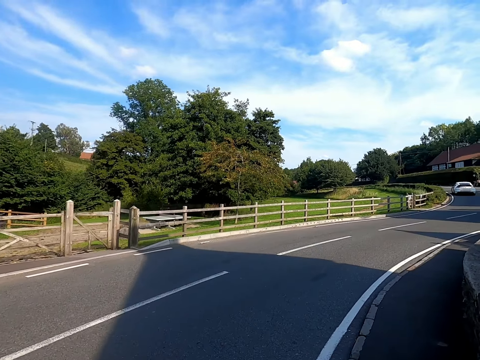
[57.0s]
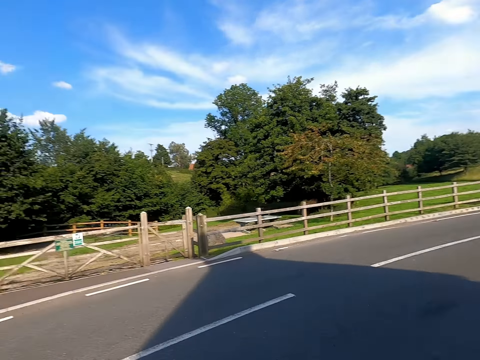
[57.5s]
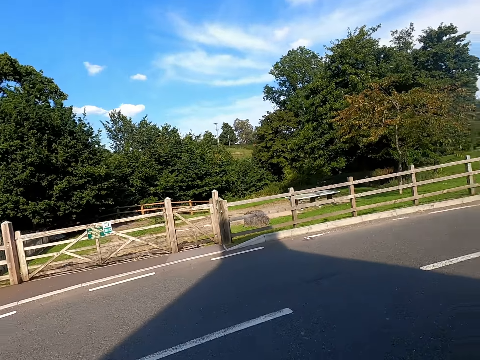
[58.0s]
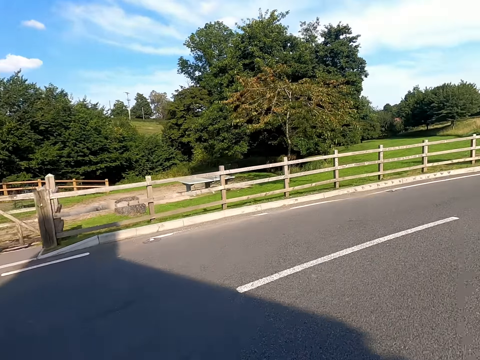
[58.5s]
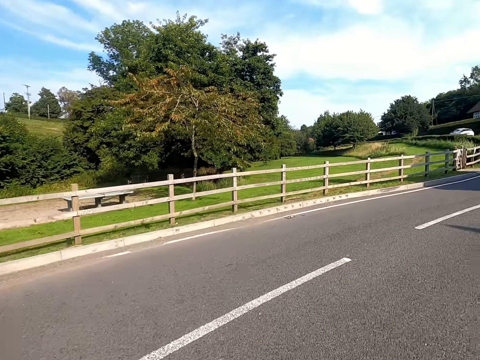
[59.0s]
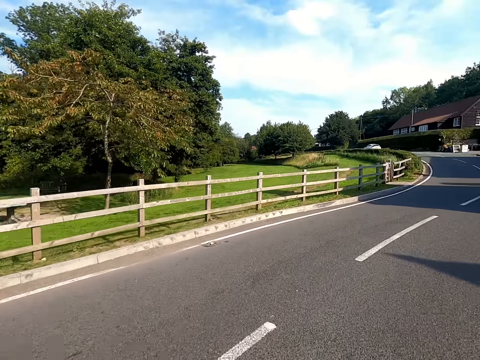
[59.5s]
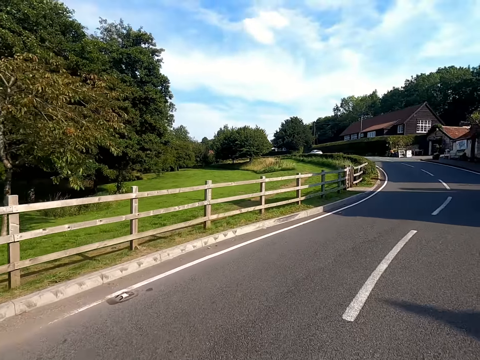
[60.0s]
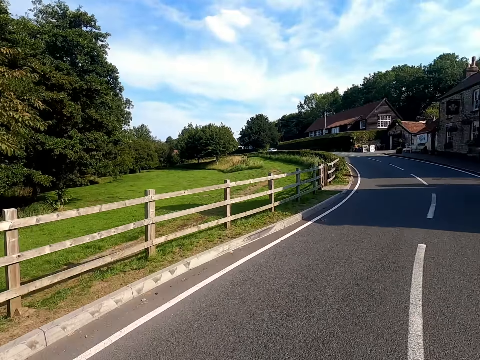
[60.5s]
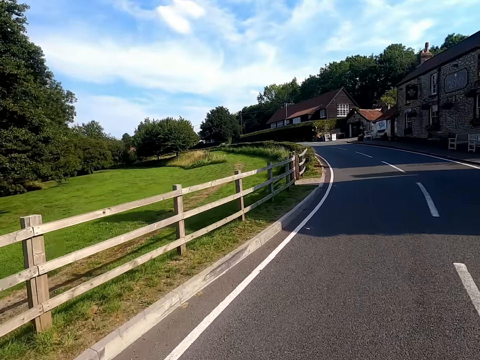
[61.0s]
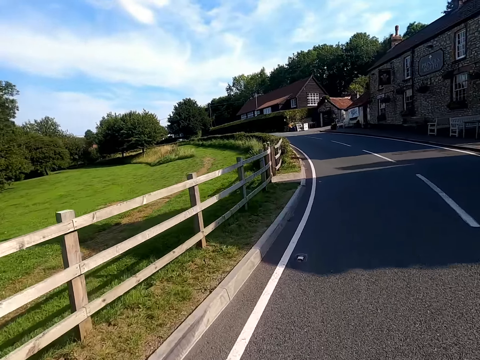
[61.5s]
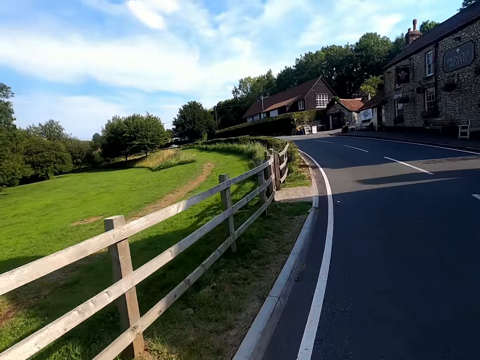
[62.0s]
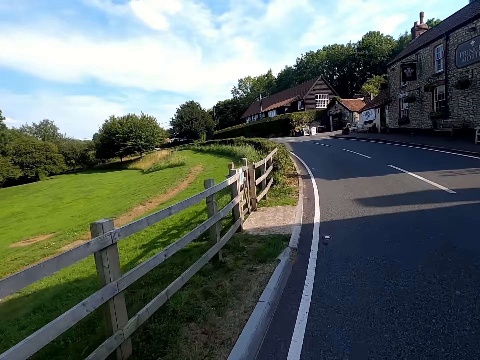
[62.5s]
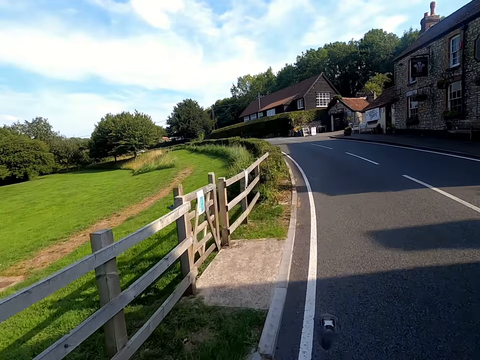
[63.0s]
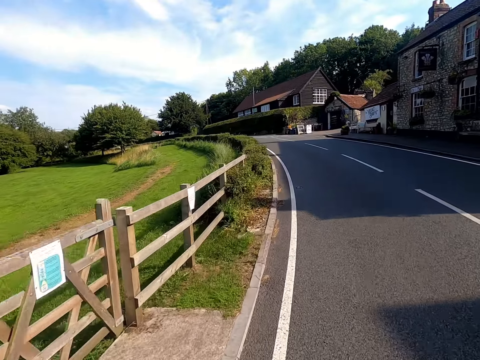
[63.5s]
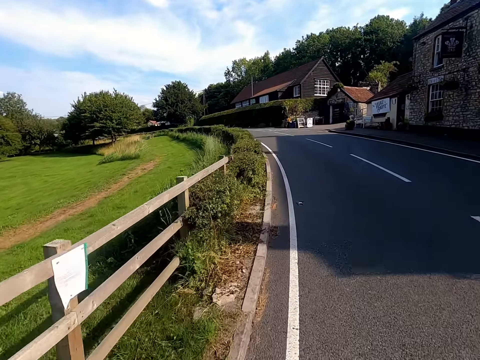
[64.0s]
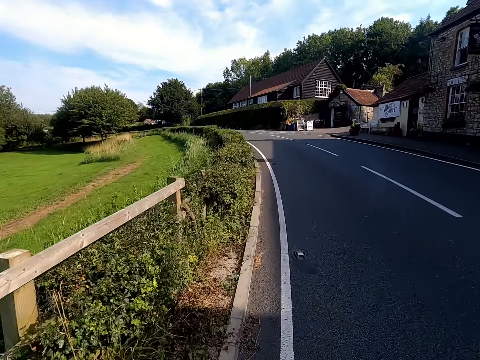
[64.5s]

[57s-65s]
The camera wearer rides a bicycle on the road.

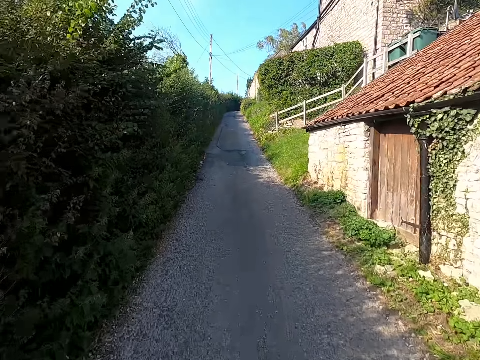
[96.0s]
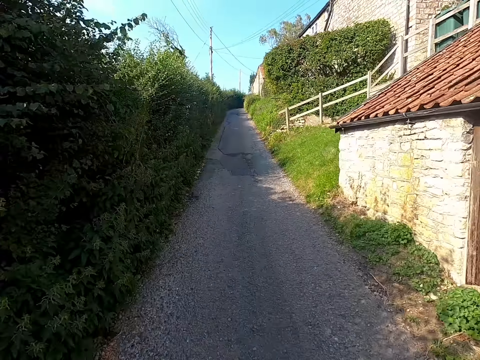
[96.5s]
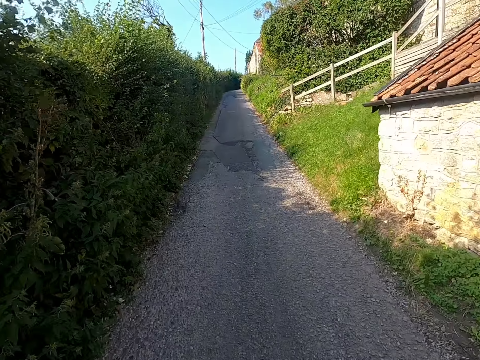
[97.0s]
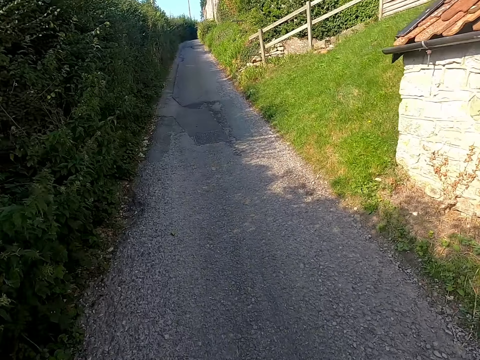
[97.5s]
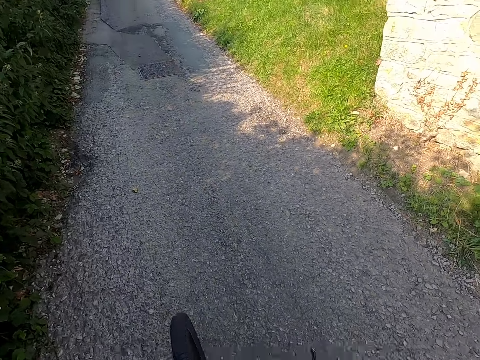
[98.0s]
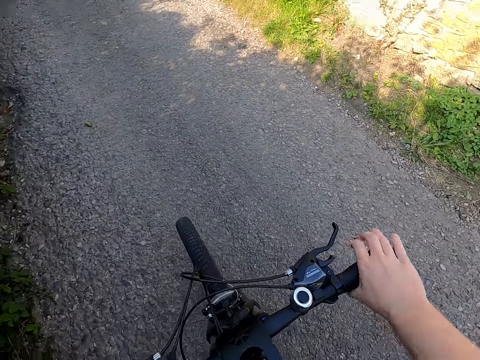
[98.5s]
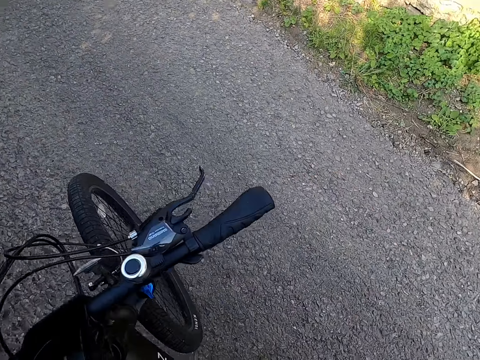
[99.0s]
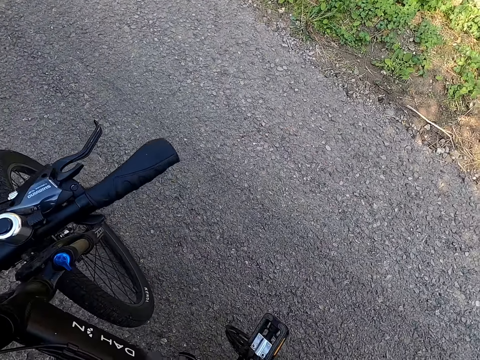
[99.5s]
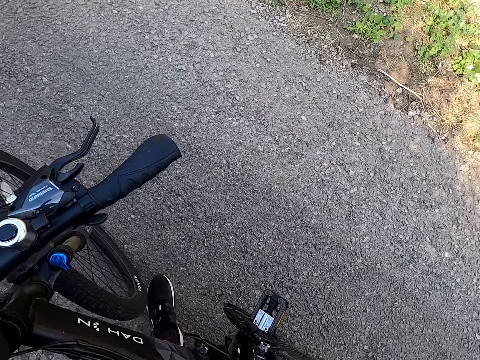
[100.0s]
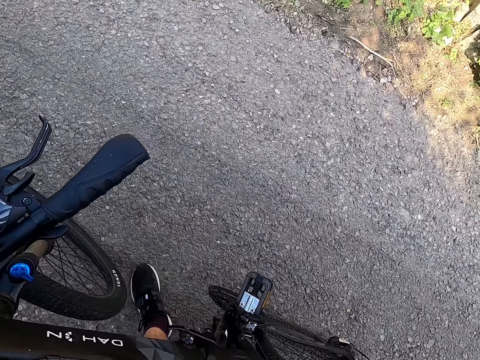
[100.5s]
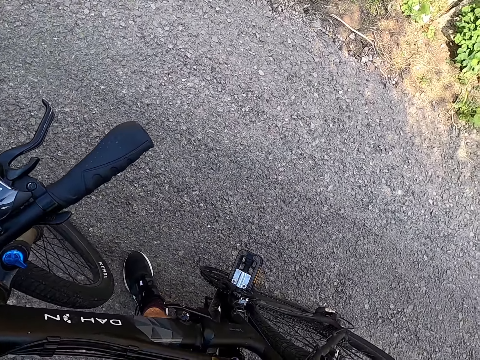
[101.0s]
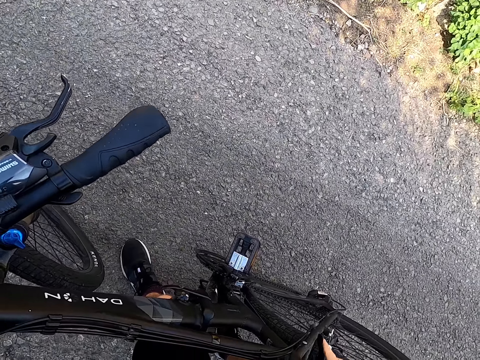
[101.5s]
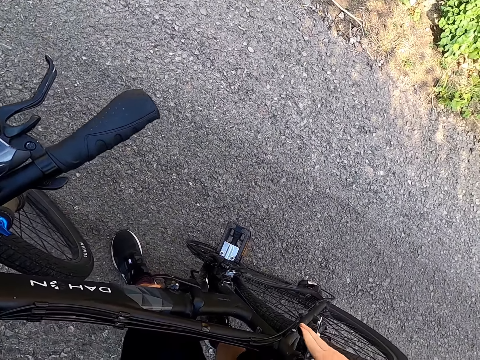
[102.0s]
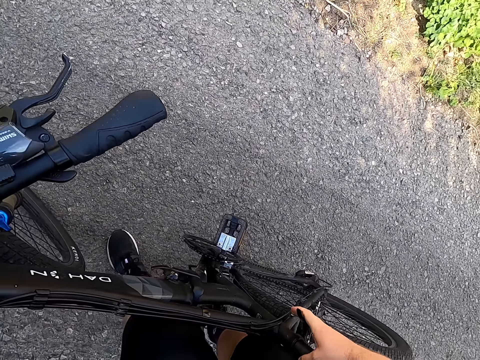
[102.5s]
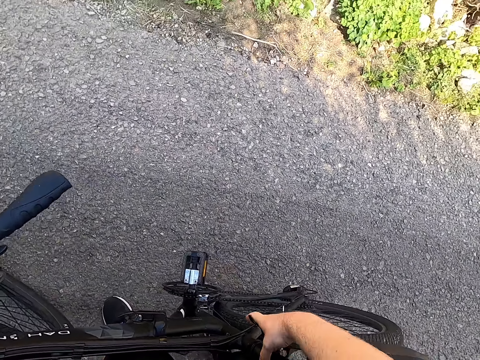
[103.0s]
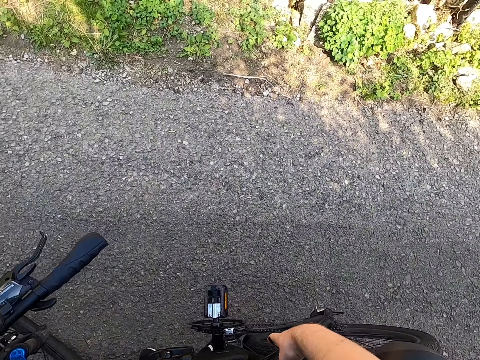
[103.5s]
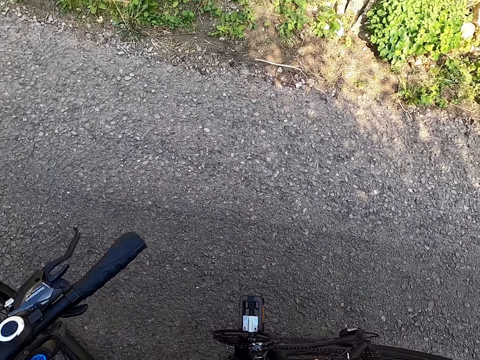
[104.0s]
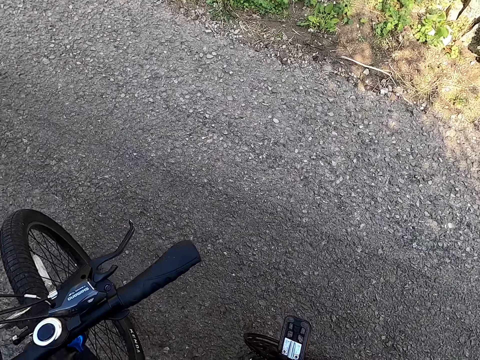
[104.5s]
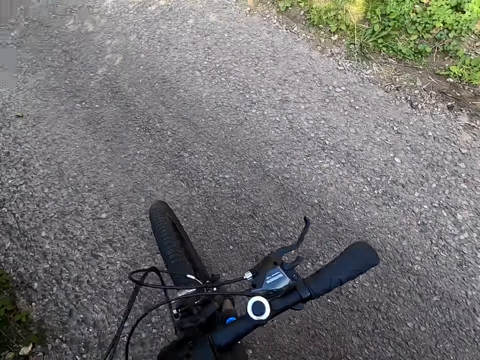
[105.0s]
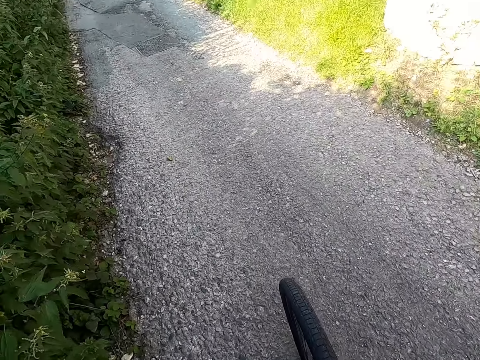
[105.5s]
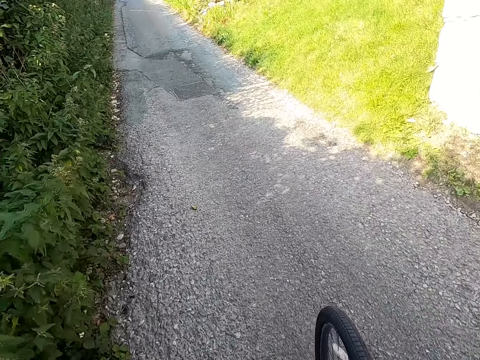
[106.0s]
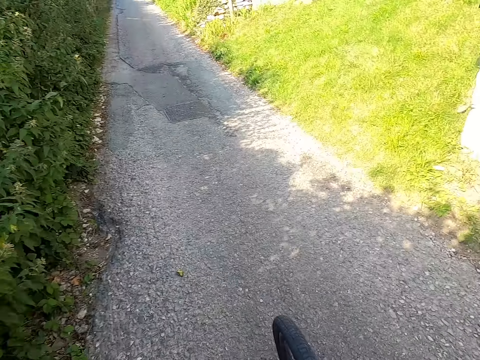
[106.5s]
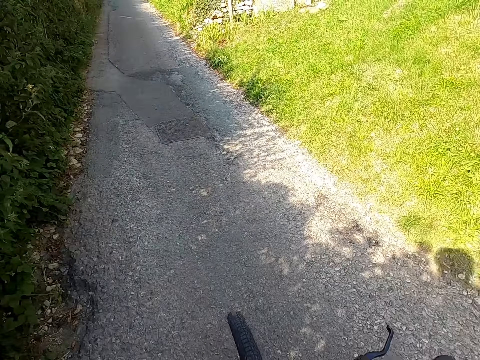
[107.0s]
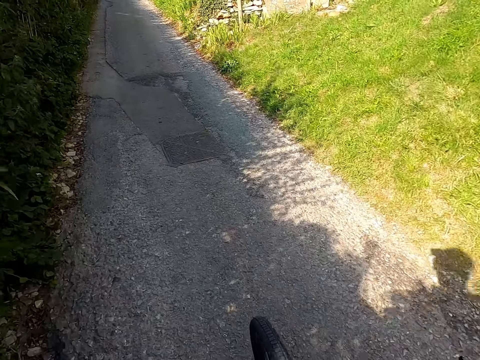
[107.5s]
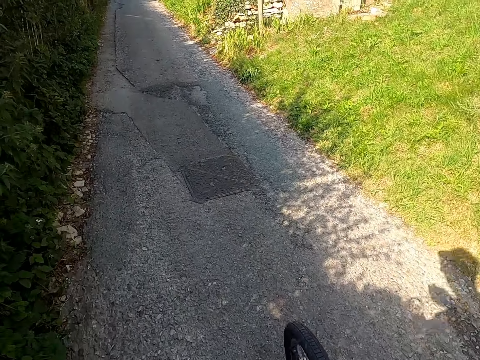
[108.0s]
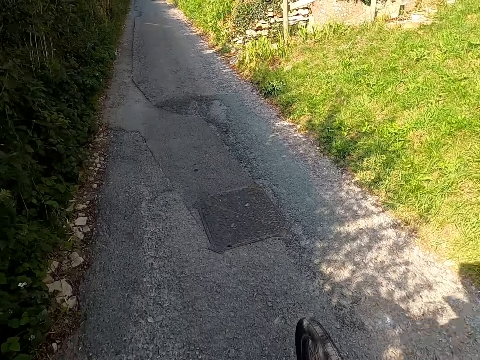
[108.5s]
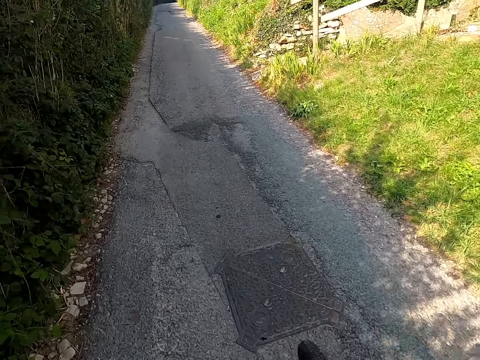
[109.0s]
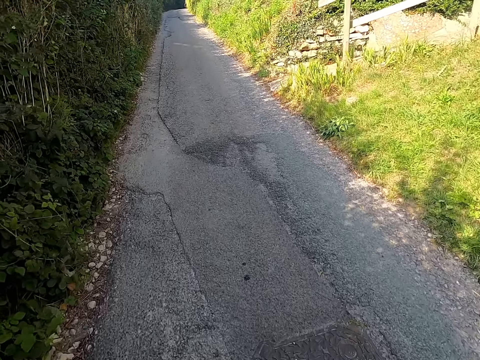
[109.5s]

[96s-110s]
The camera wearer stops the bicycle, gets down from the bicycle, parks the bicycle, adjusts the bicycle seat, and pushes the bicycle.

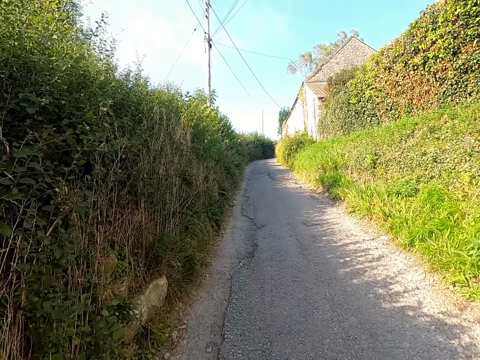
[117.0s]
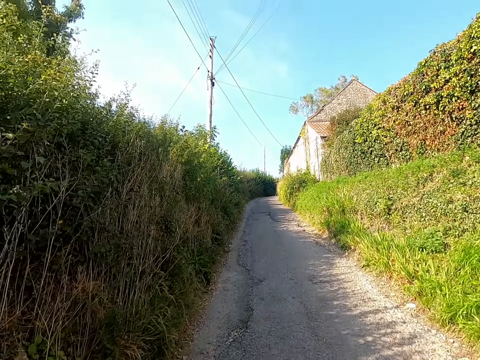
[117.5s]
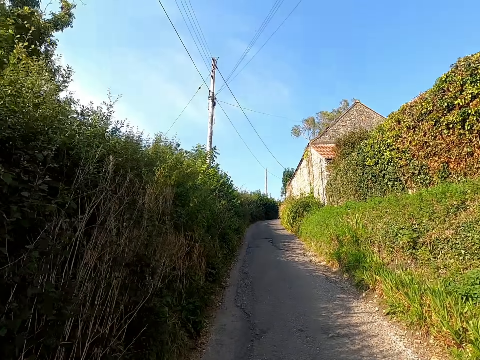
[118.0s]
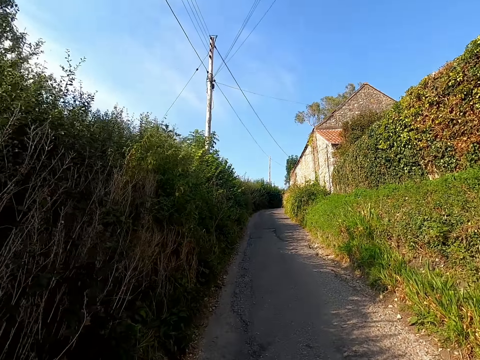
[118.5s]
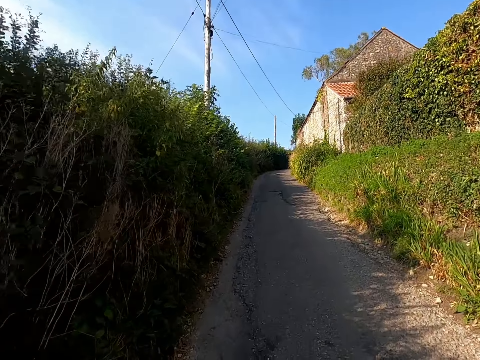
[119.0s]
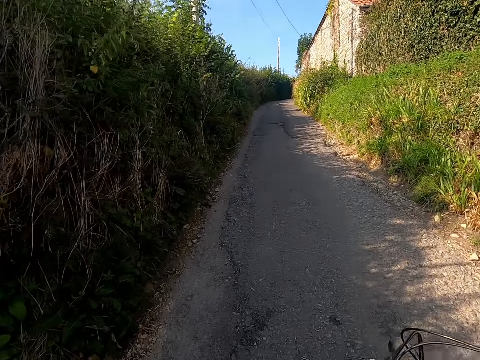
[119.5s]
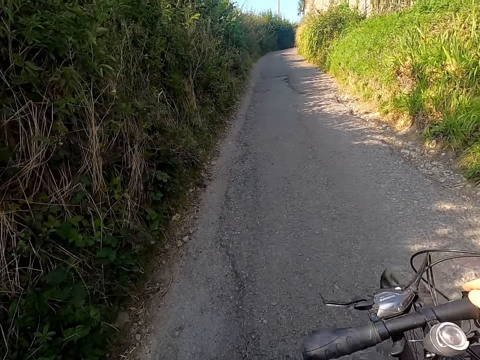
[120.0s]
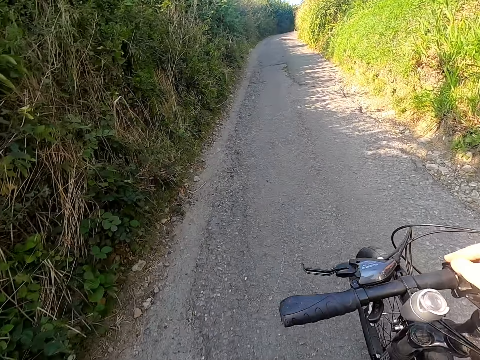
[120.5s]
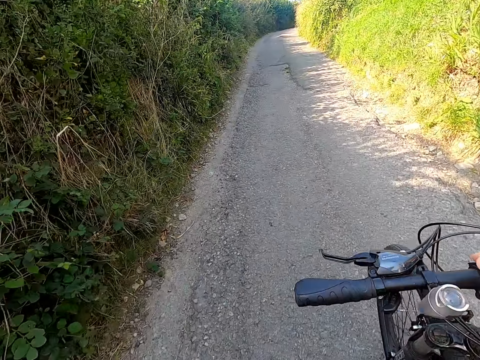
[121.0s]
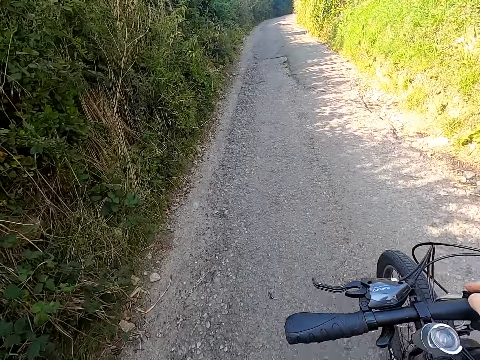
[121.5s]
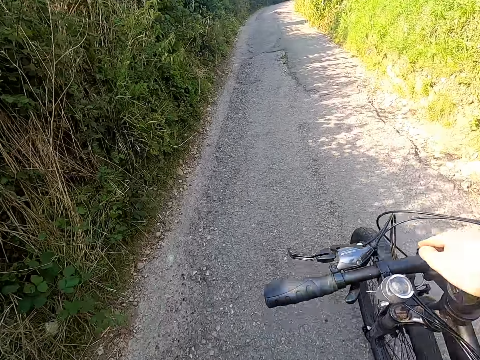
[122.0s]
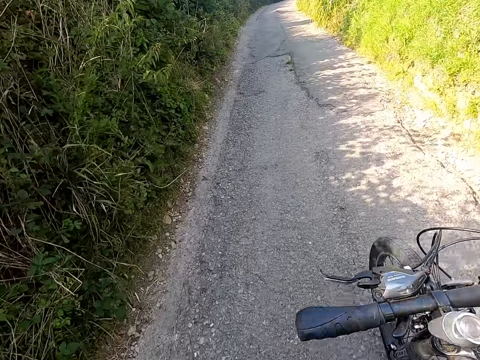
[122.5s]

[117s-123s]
The camera wearer pushes a bicycle.
